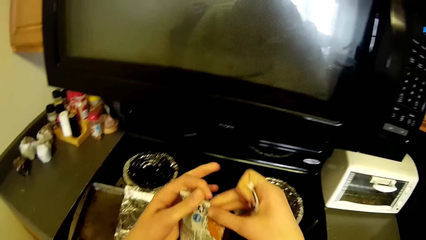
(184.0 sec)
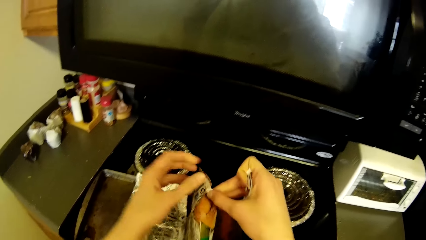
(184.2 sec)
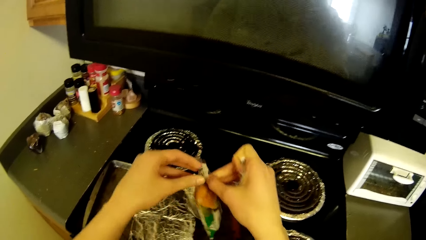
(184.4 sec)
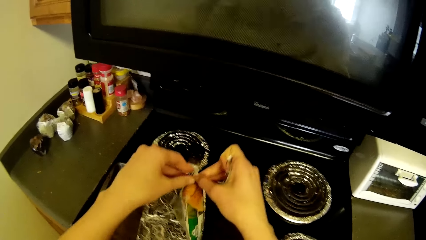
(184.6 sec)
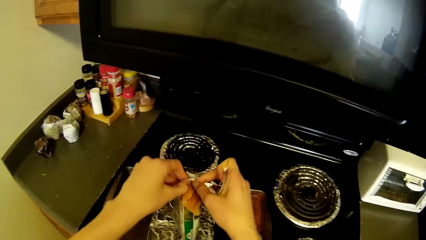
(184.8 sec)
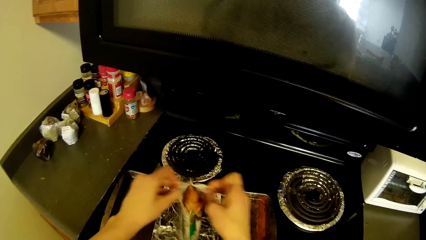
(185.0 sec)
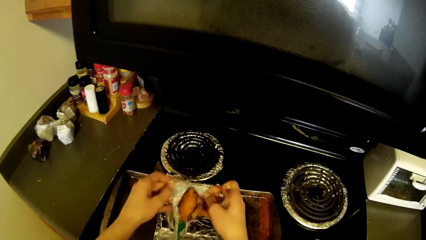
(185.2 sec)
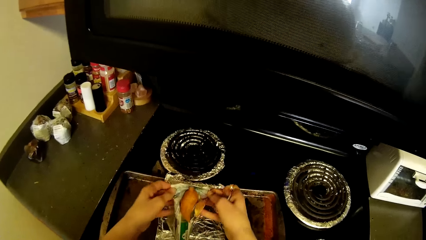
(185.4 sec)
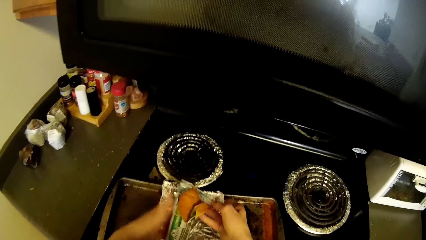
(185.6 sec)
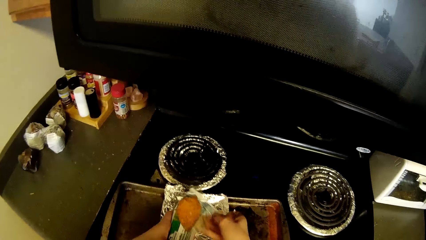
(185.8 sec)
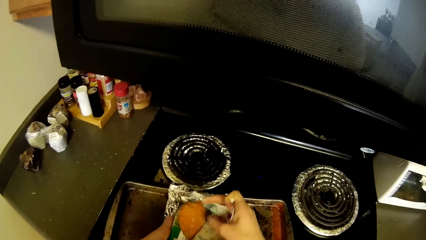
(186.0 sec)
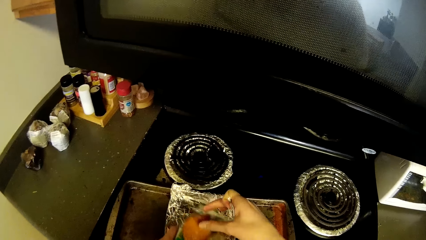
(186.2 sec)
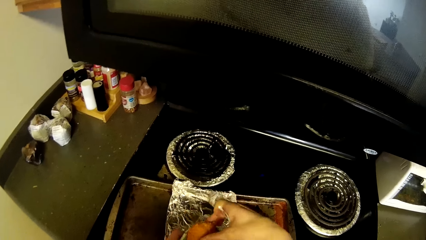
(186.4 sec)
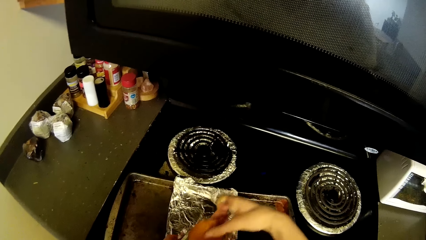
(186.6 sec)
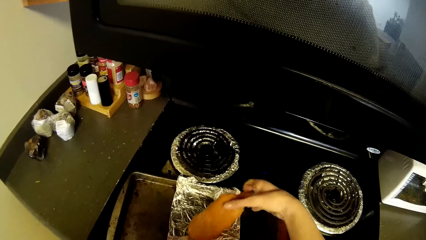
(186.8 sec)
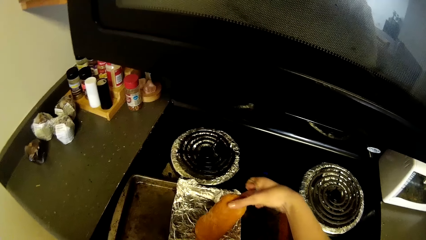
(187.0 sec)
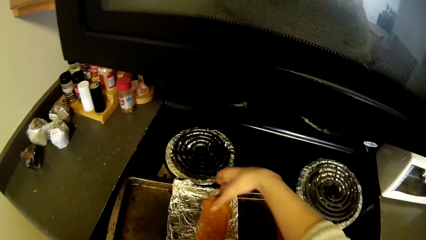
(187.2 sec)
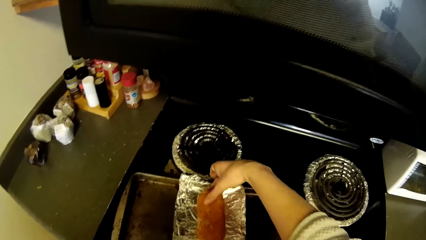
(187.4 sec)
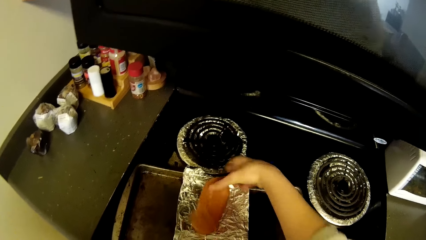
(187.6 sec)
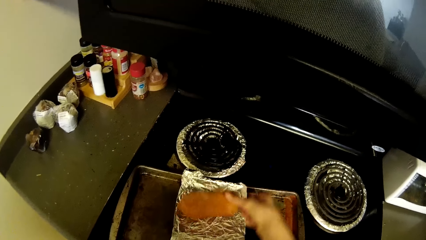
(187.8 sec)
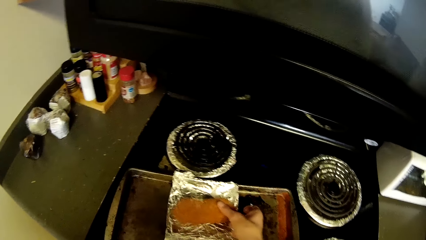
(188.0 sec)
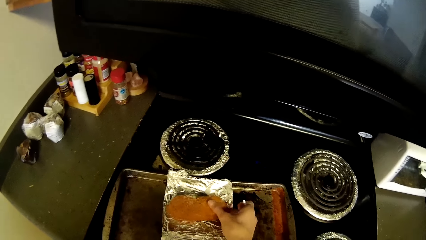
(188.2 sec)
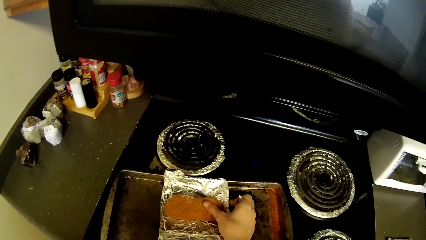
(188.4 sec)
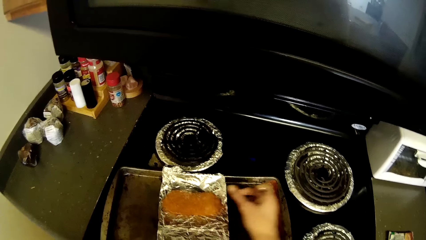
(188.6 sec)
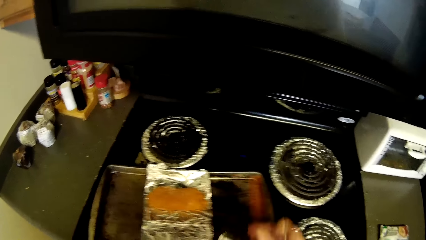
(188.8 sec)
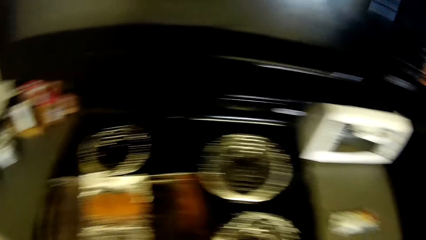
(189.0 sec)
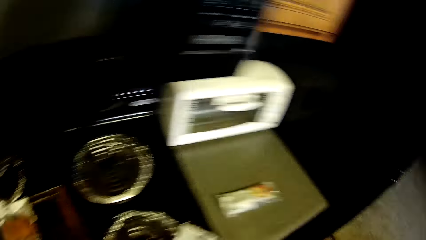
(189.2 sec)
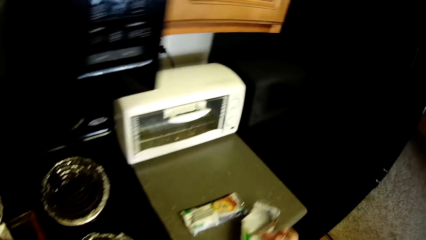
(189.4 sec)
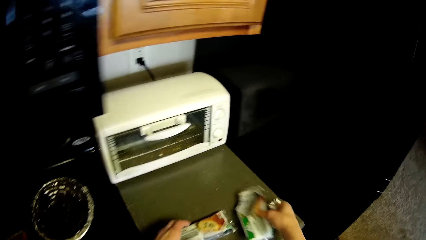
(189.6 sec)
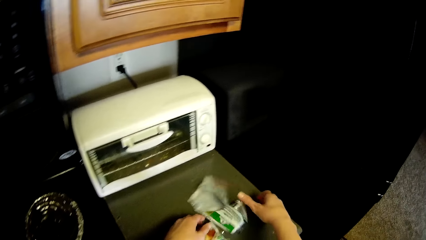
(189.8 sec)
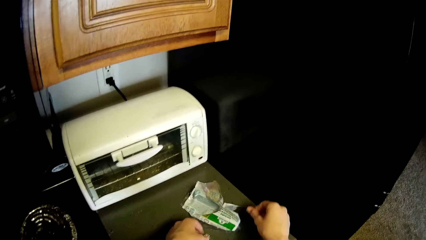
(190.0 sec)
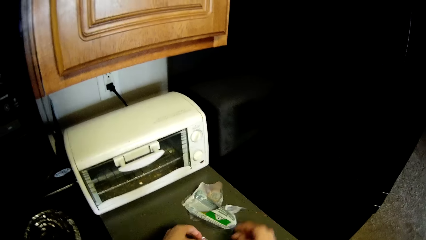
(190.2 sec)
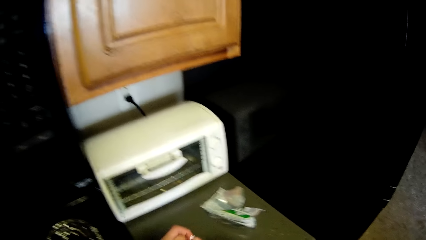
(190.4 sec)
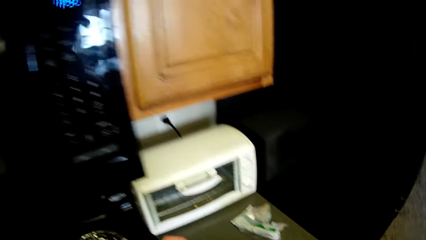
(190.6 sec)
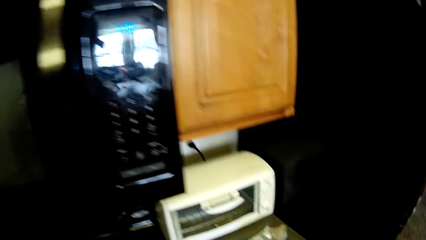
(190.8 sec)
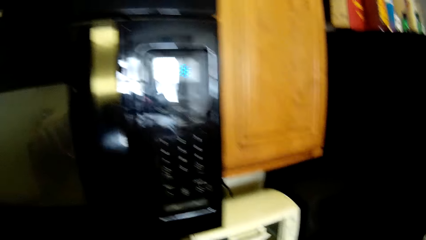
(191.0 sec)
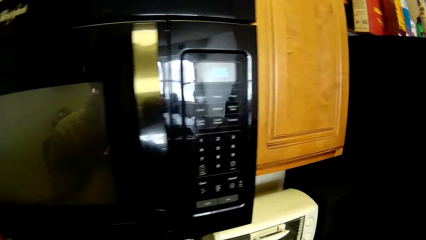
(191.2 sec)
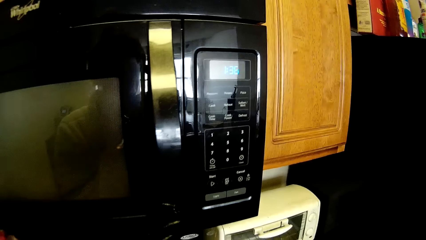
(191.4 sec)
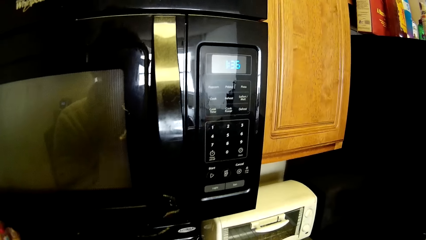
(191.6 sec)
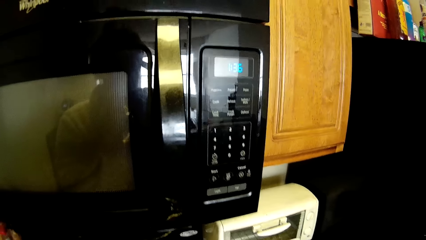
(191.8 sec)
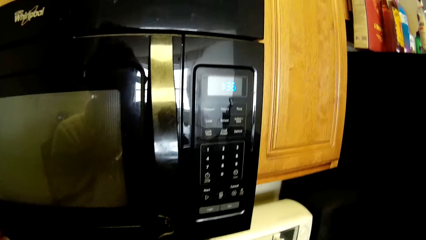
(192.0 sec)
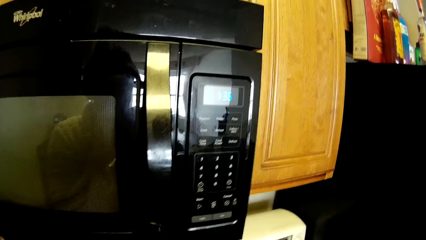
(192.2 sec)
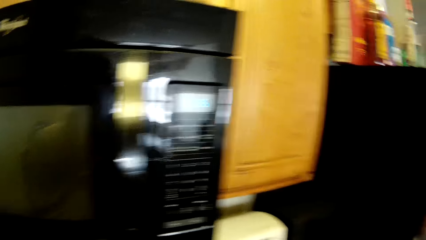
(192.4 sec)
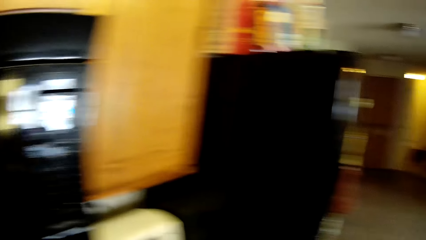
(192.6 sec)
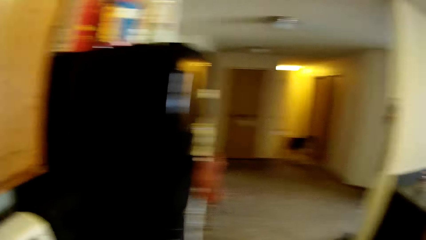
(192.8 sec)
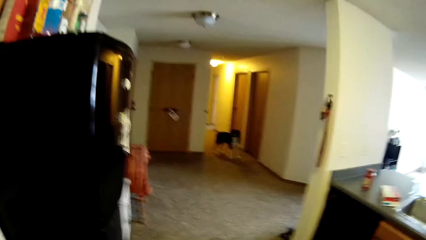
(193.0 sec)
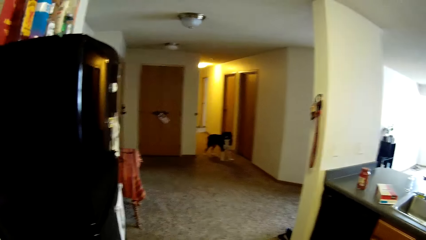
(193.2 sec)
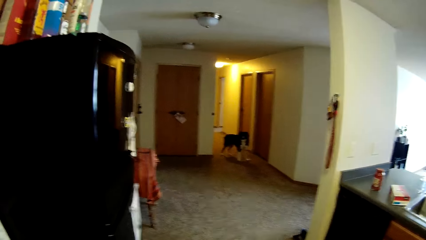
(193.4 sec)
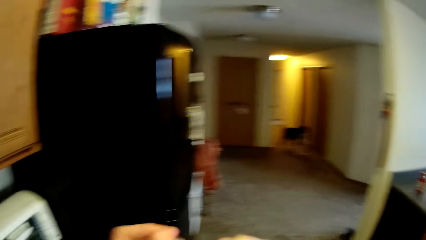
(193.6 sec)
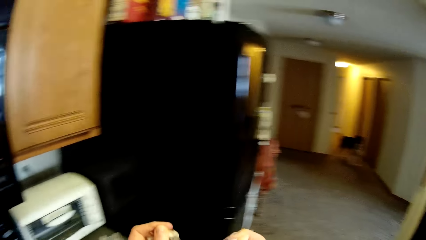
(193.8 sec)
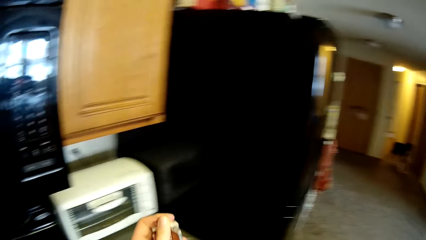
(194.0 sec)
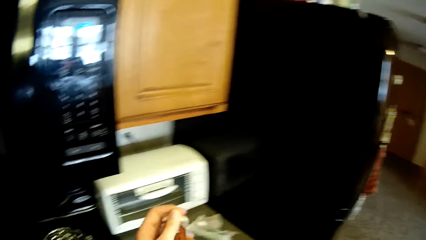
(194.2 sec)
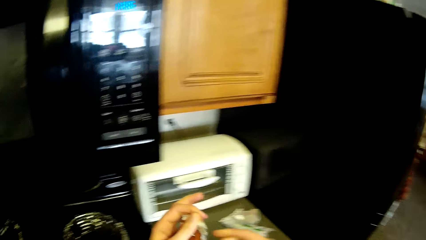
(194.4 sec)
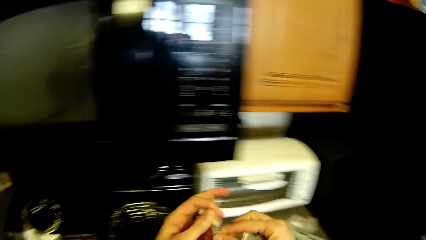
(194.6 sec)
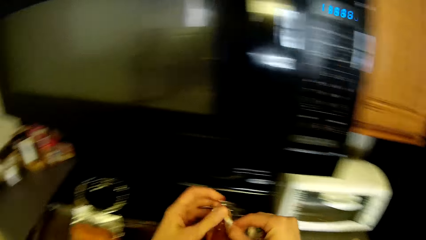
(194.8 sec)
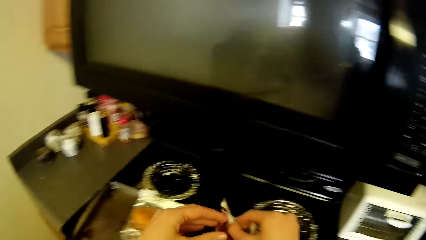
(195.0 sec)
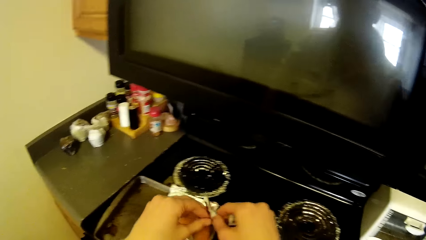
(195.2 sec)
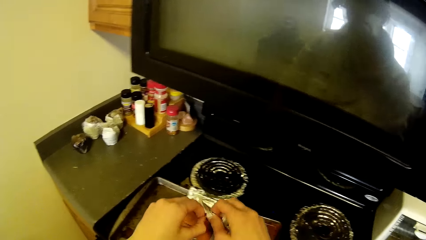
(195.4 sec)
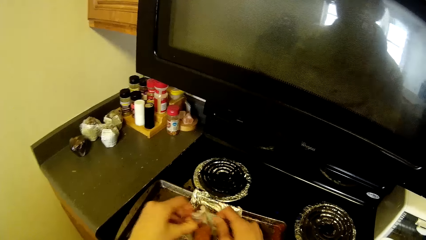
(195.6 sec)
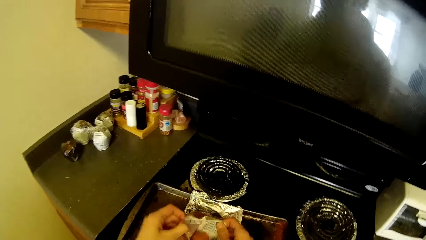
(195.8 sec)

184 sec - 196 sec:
The camera wearer transfers the corn dog from the pack to the foil. She picks the snack. She transfers the pack of corn dog from her left hand to her right hand. She places the pack of corn dog on the slab with her right hand. She picks a pack of corn dog from the slab with her left hand. She opens the pack of corn dog with both hands.

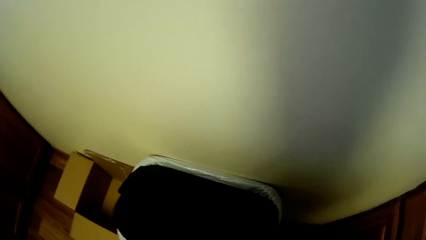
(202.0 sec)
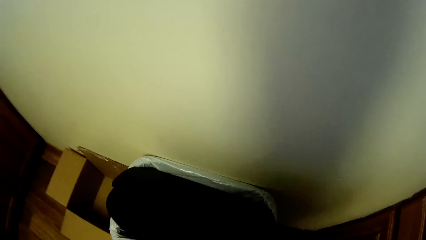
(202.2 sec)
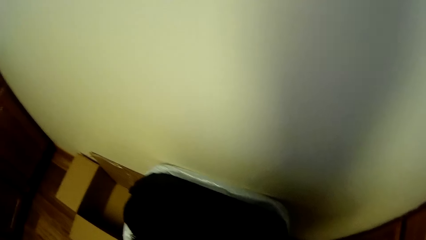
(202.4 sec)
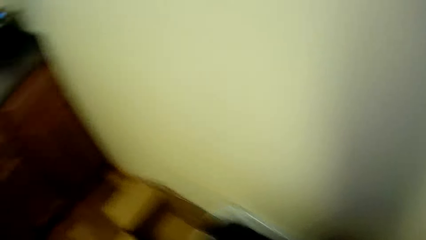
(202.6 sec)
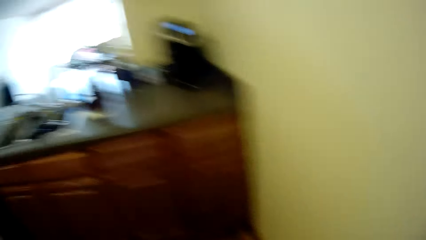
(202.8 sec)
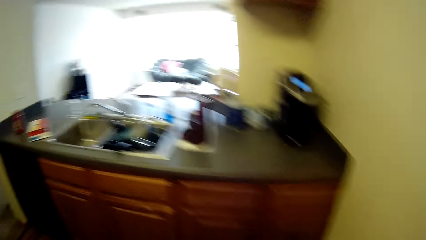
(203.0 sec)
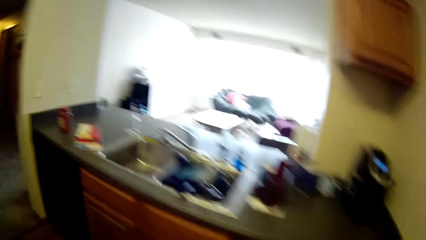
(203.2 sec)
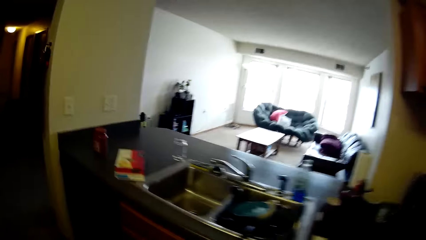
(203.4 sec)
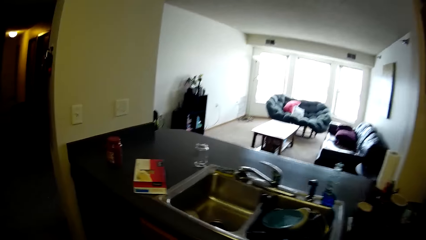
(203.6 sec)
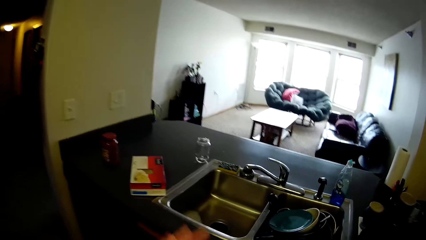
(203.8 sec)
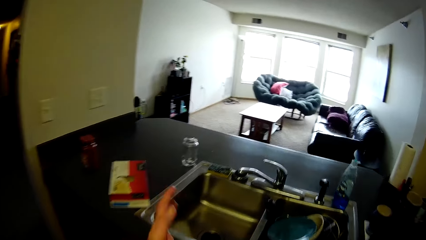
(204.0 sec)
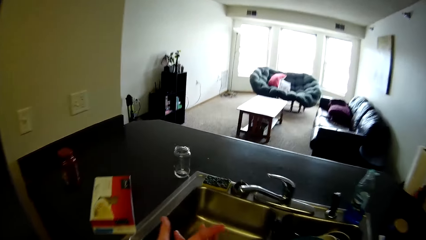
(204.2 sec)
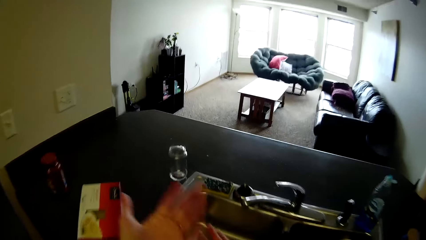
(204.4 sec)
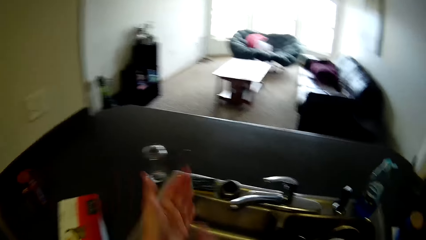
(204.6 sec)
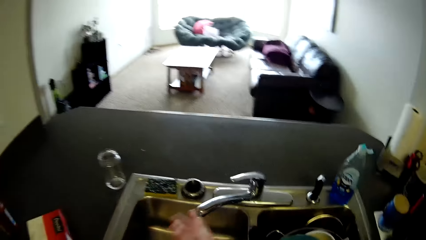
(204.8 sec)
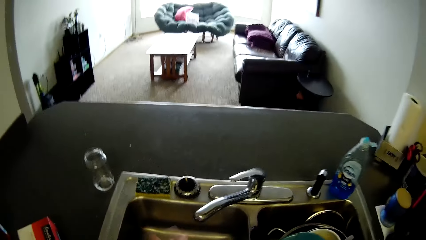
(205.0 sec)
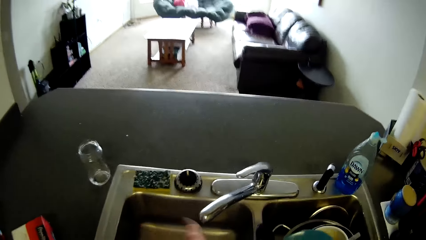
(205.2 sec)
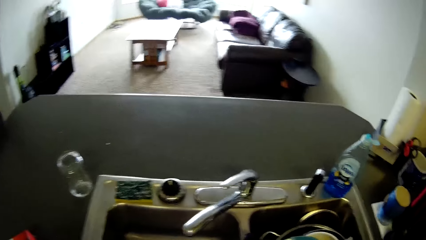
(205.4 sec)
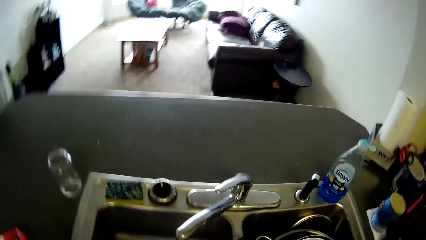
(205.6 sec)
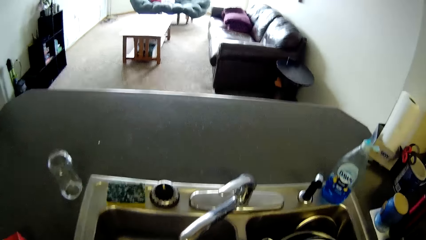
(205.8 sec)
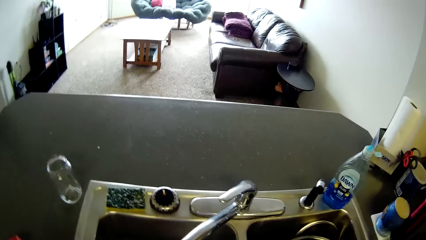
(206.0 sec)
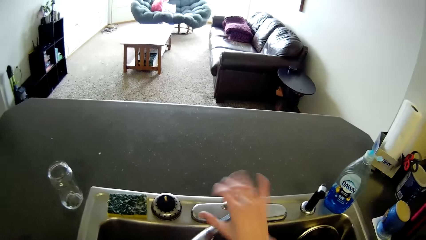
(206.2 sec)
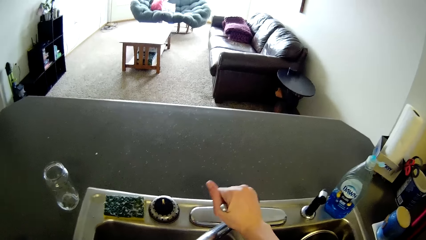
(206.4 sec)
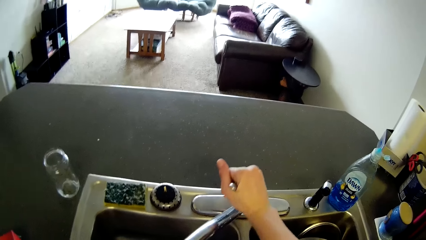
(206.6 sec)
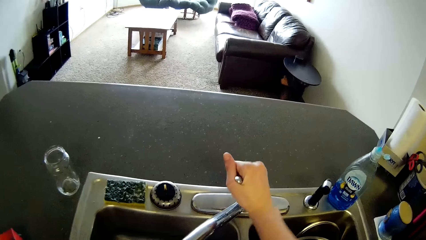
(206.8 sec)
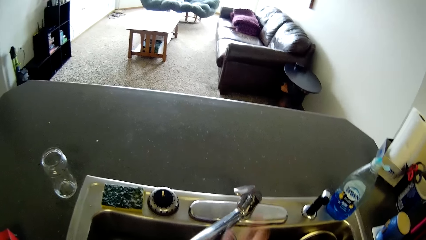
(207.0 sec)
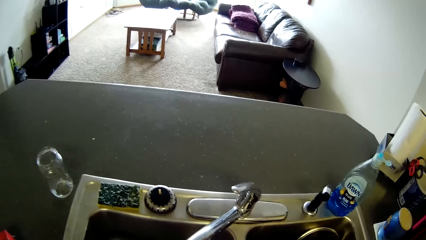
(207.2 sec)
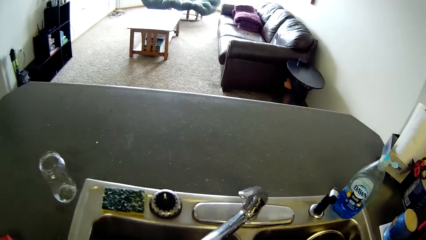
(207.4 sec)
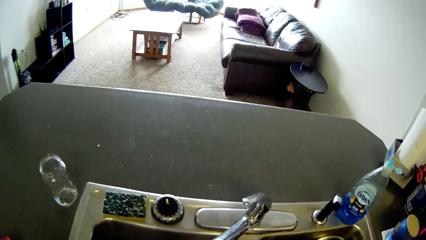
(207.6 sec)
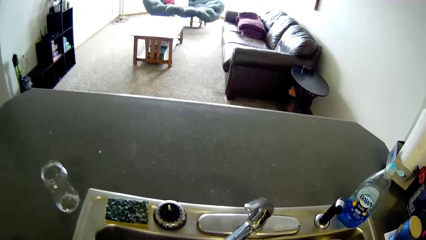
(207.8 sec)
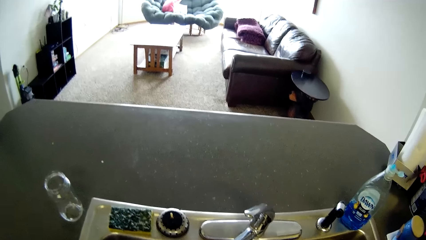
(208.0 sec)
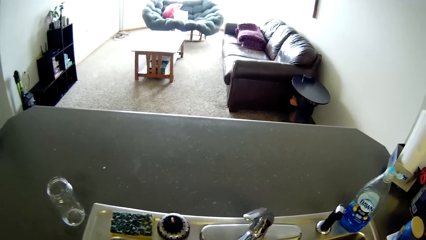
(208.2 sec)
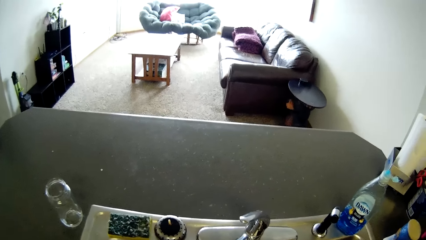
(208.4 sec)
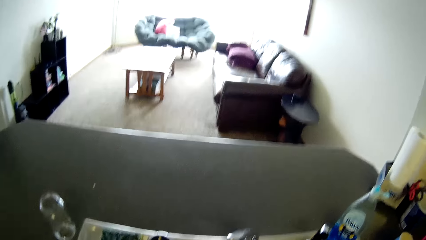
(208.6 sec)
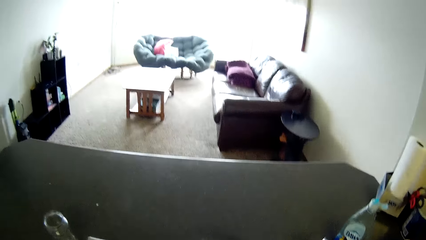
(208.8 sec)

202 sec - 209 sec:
The camera wearer opens the trash bin with her right hand. She walks. She dusts both her hands against each other. She opens a tap with her right hand.
